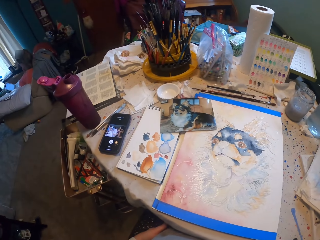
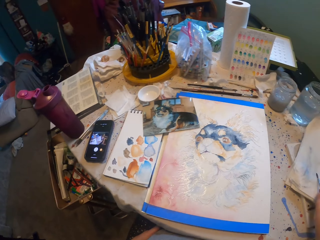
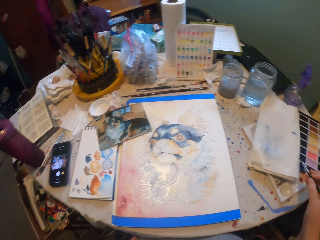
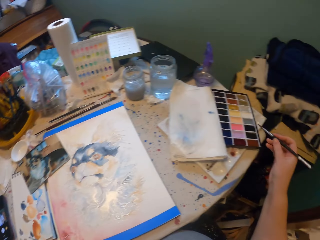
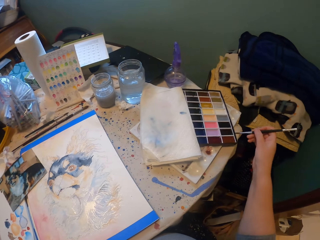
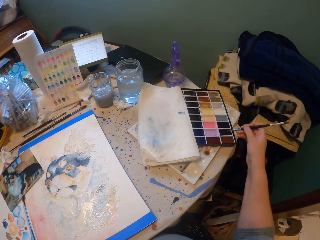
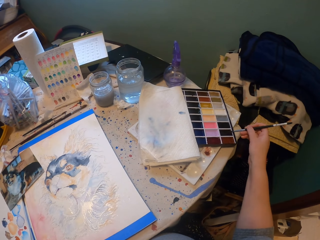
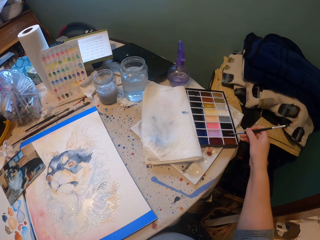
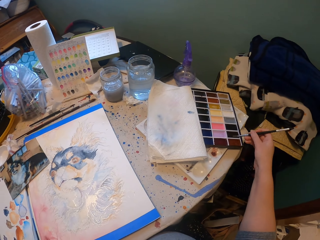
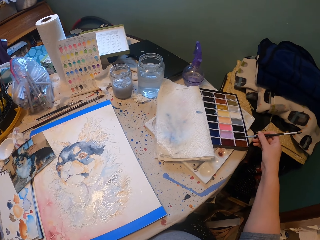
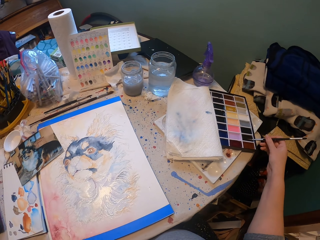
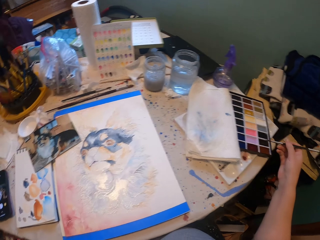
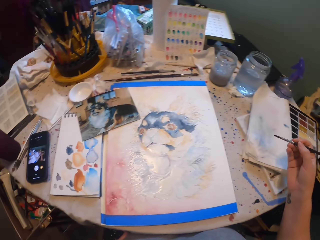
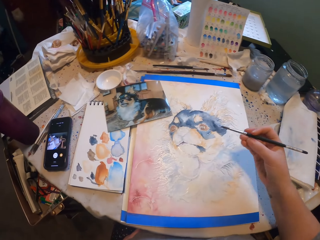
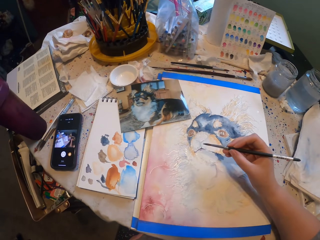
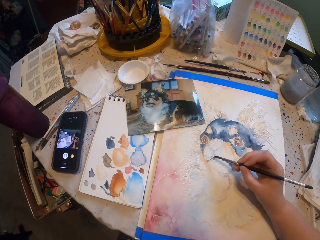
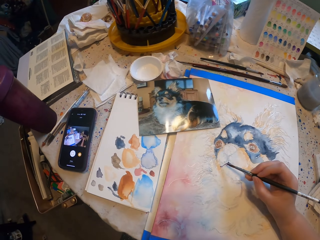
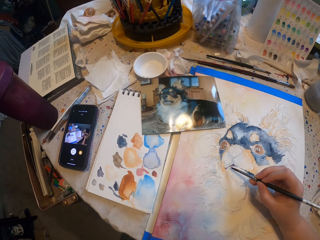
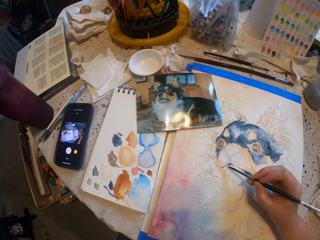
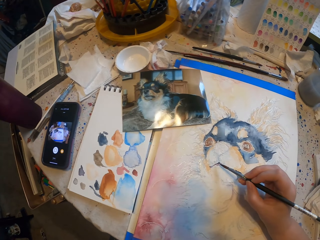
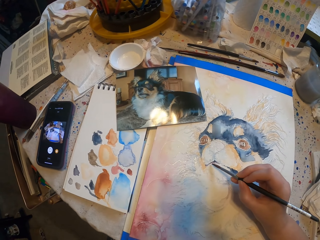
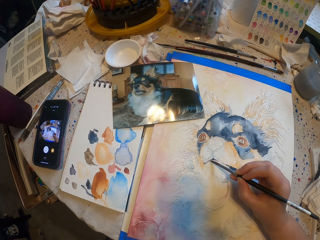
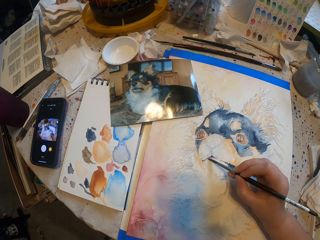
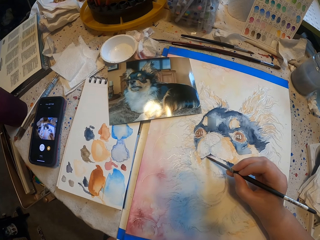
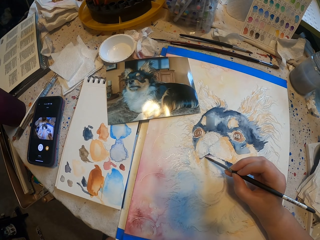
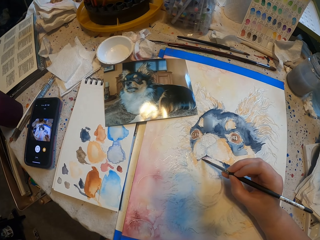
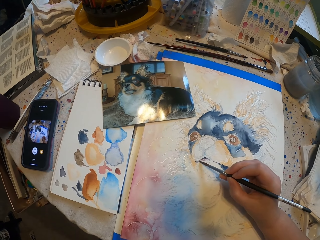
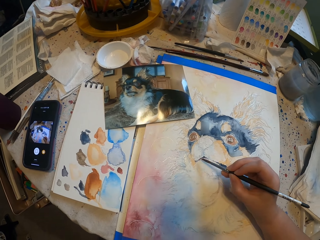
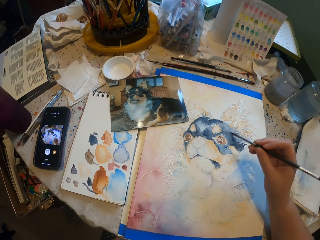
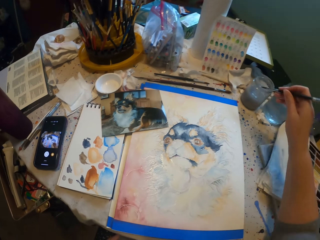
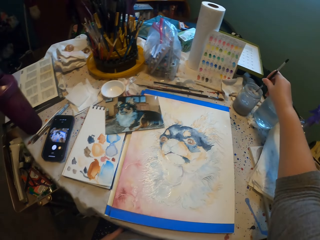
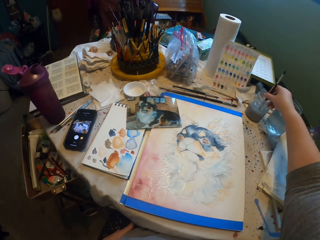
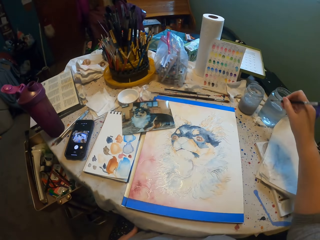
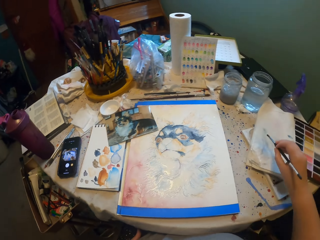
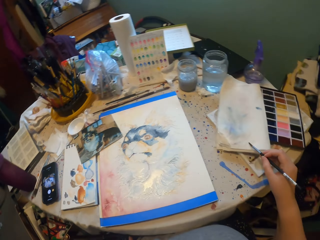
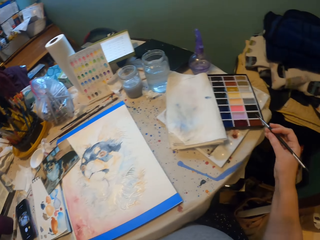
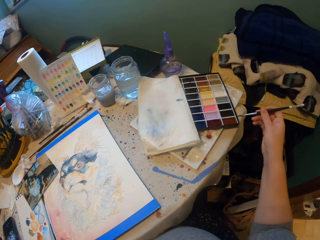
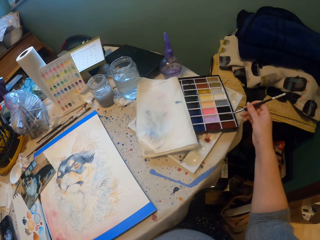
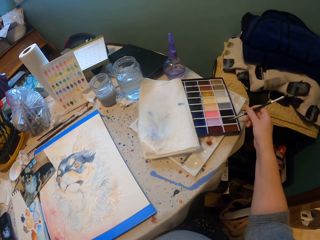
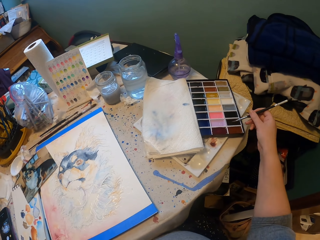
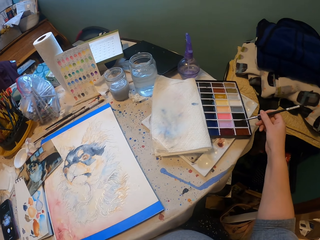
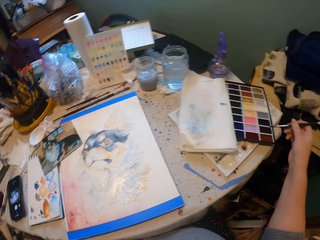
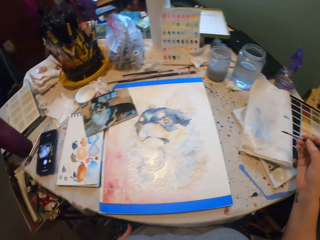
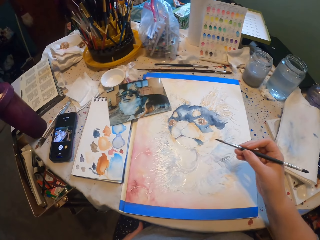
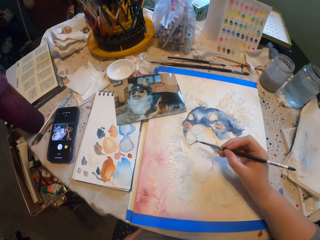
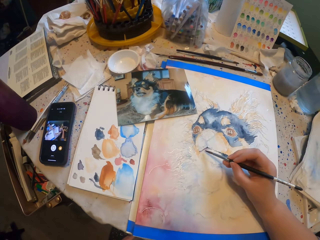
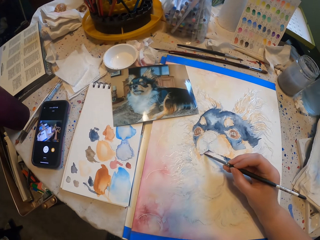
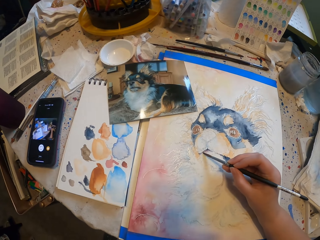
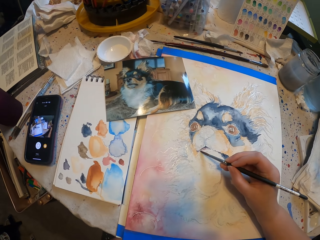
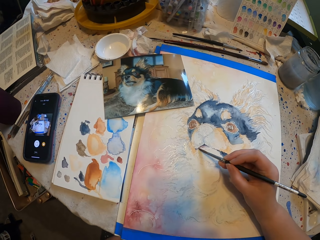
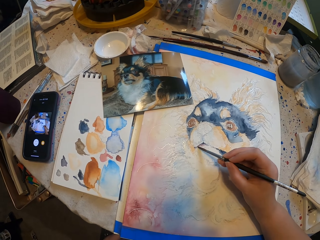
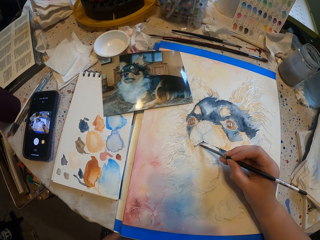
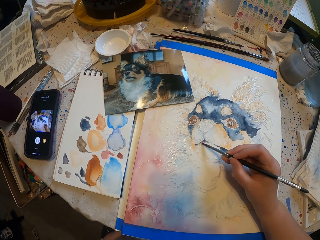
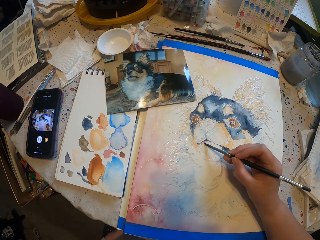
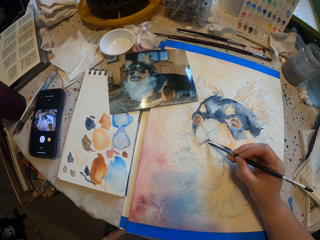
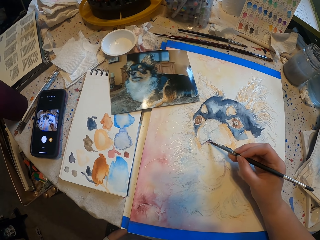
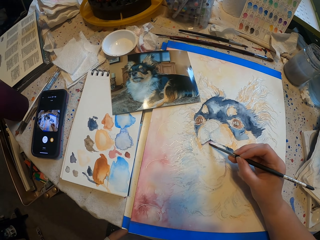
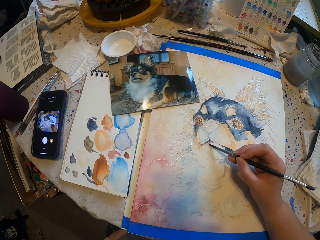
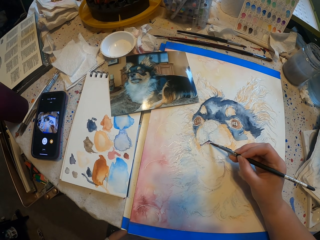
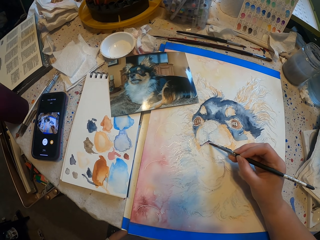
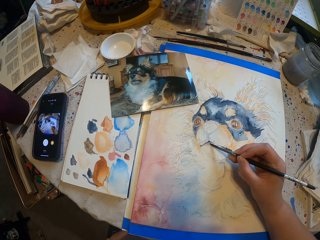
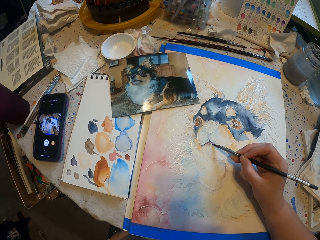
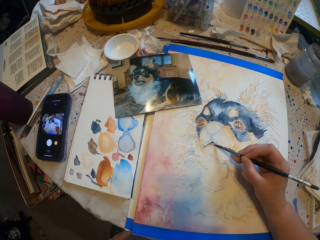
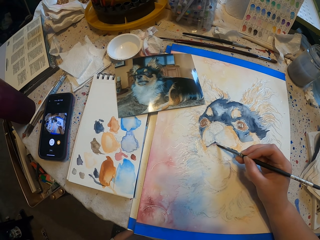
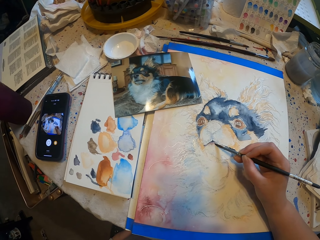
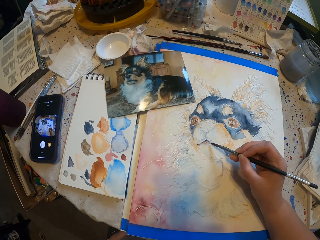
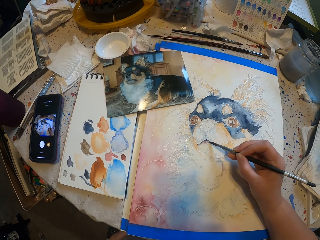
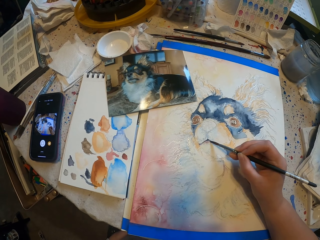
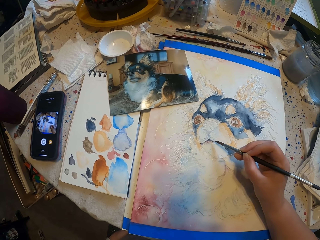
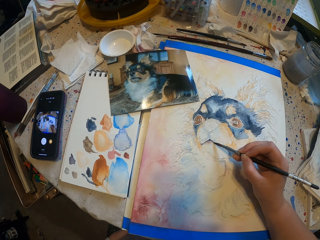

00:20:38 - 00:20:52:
The camera wearer dips a paint brush in water. They wipe the paint brush on a paper. They place the paint brush in paint. They sketch a drawing with the paint brush. They start to paint. They dip the paint brush in water. They place the paint brush in paint. They sketch a drawing with the paint brush. They start to paint.

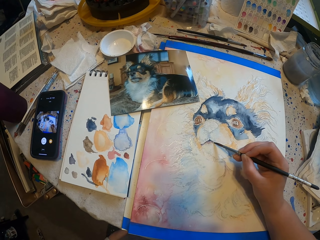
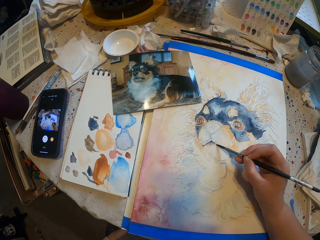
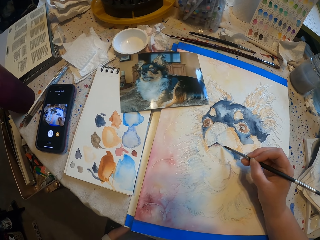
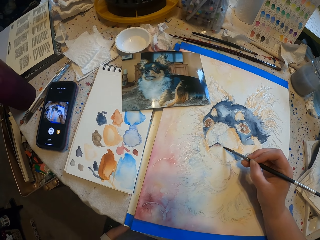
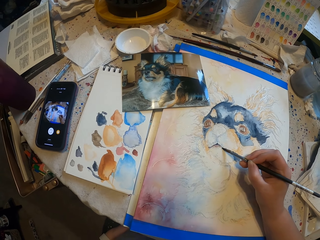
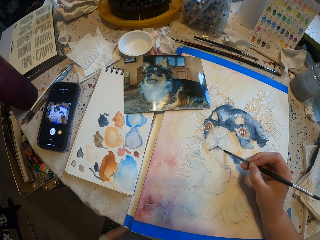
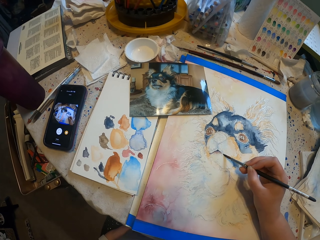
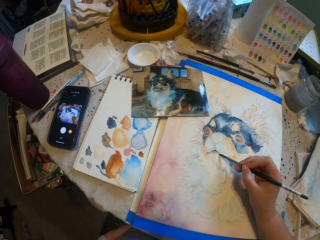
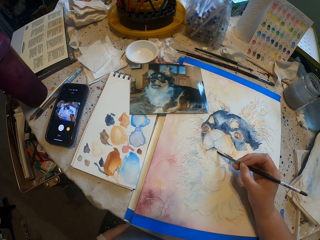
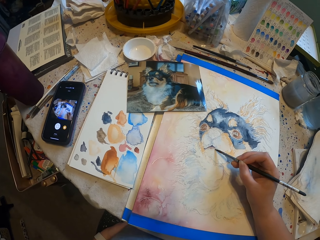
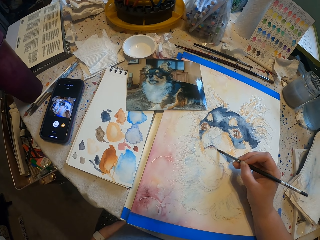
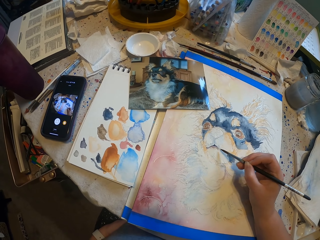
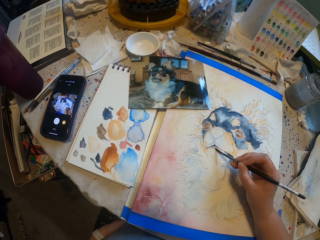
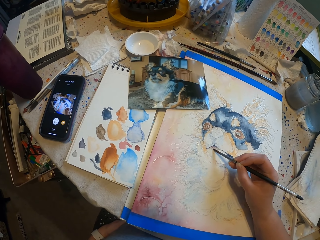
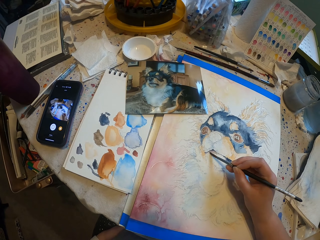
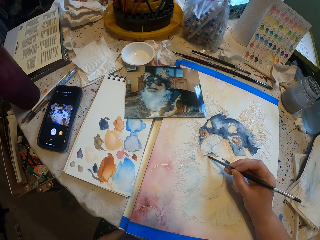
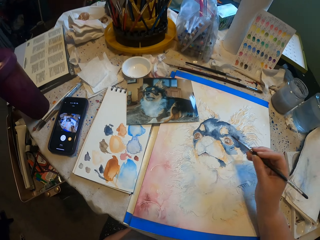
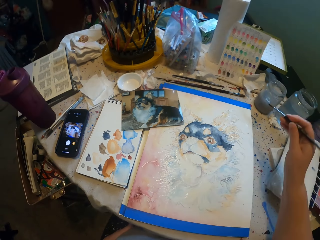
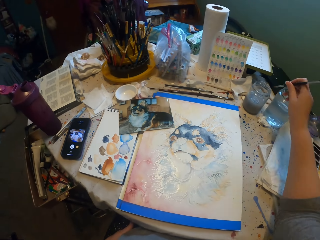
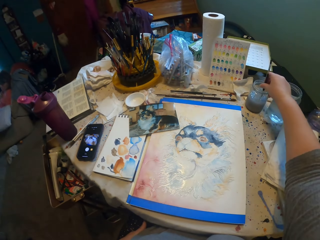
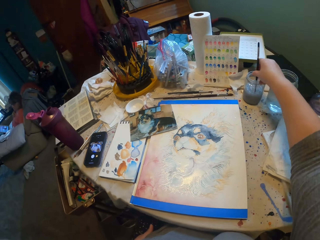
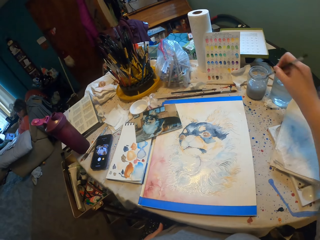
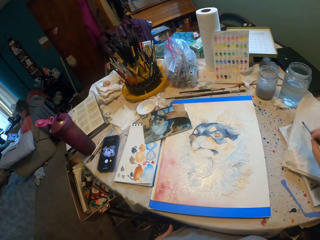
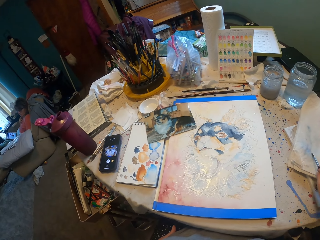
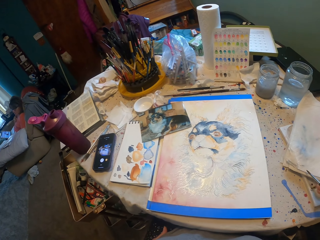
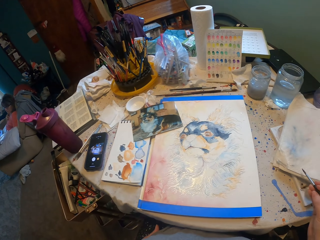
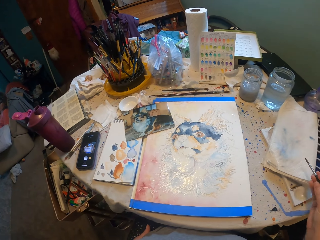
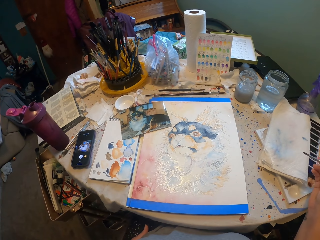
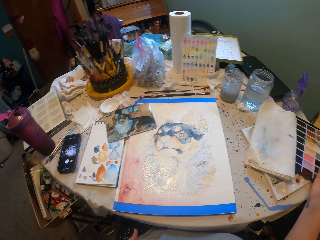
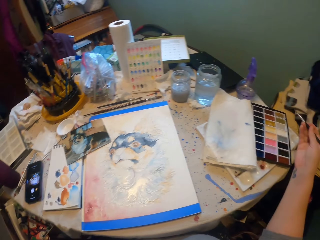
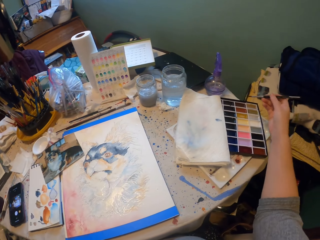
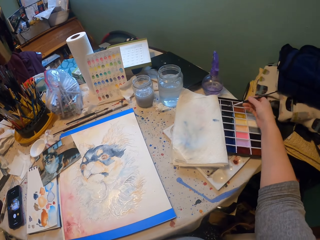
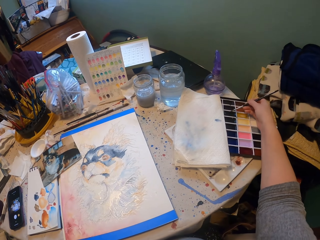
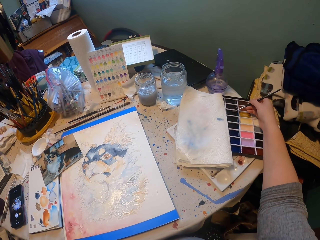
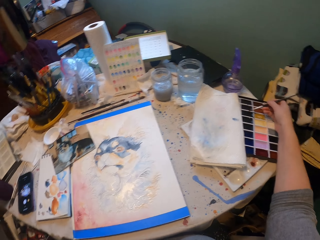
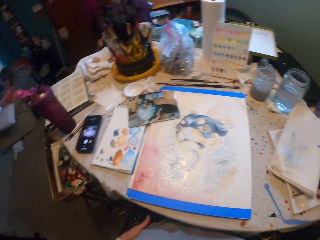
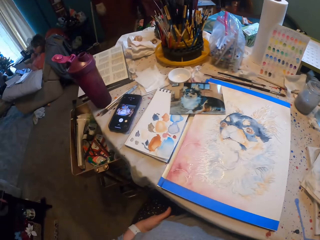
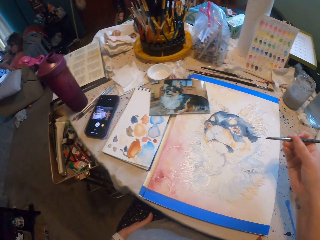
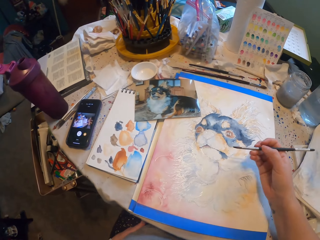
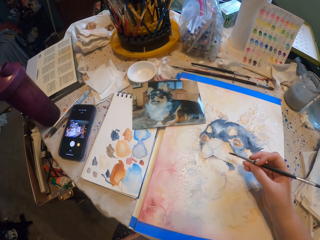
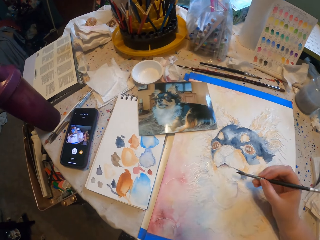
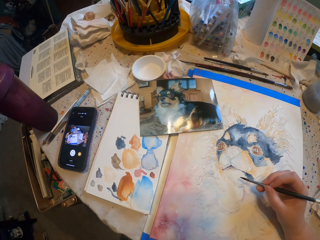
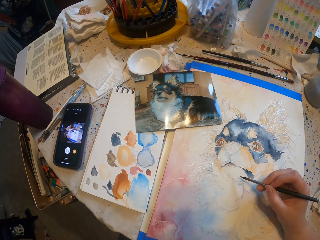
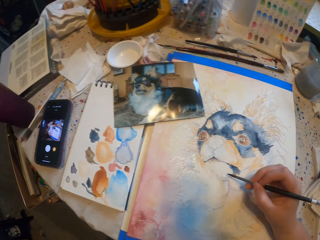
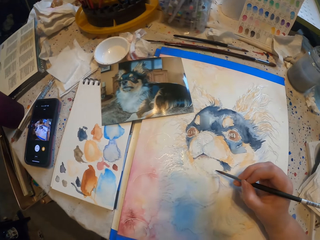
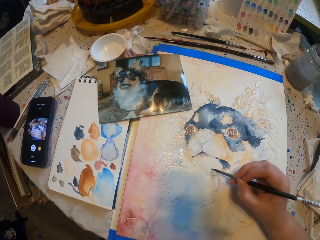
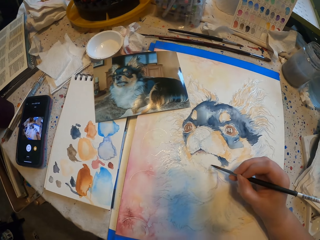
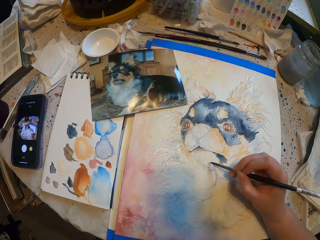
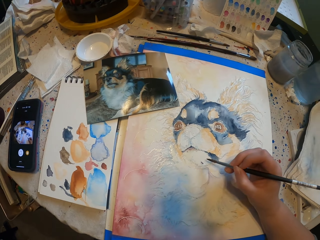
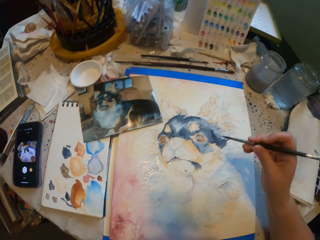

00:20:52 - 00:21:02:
The camera wearer dips a paint brush in water. They wipe the paint brush on the book. They place the paint brush in paint. They sketch a drawing with the paint brush. They start to paint.
